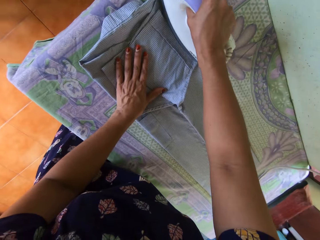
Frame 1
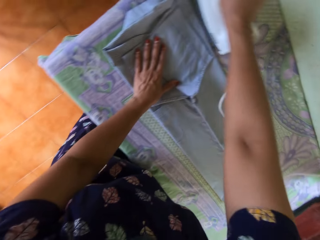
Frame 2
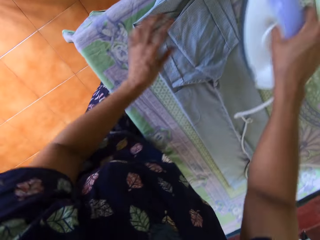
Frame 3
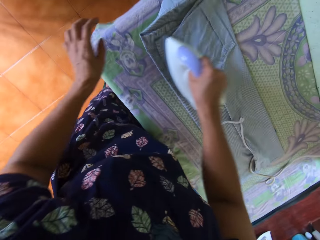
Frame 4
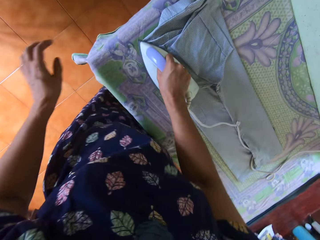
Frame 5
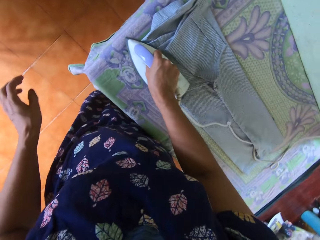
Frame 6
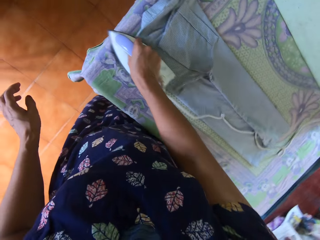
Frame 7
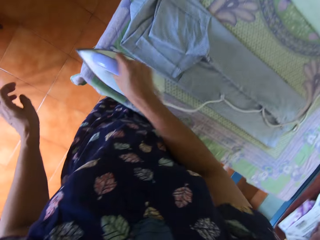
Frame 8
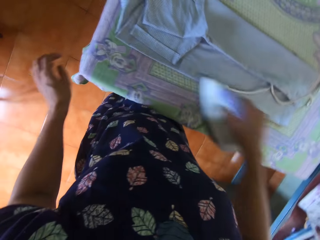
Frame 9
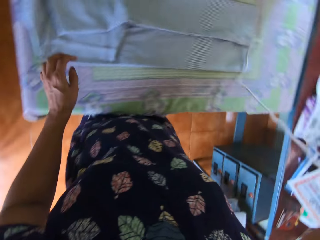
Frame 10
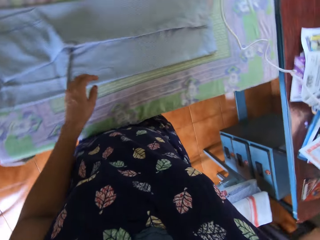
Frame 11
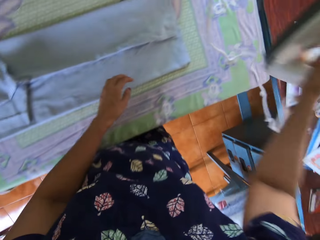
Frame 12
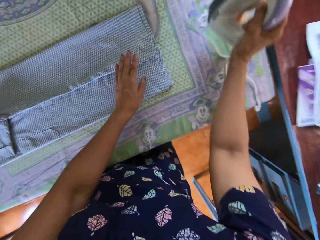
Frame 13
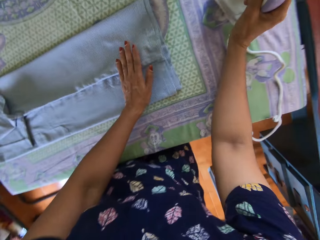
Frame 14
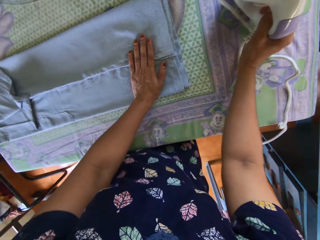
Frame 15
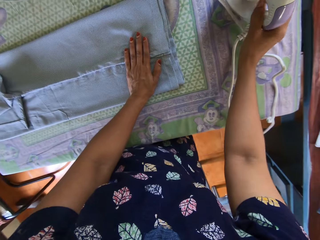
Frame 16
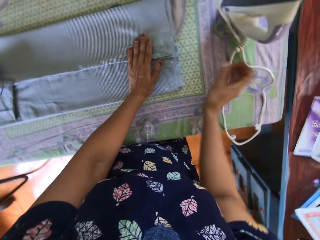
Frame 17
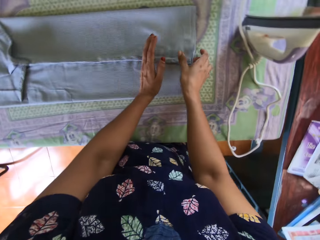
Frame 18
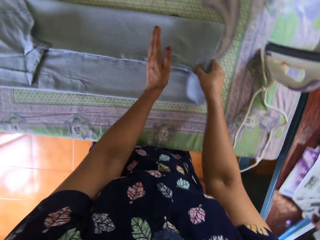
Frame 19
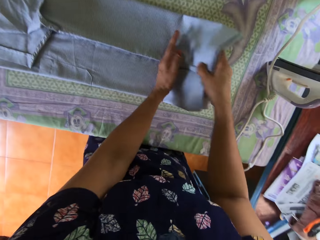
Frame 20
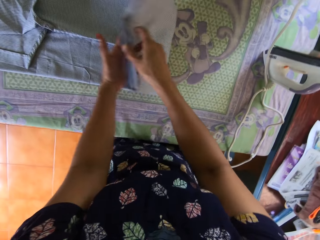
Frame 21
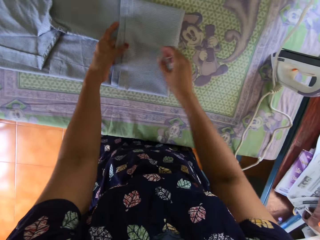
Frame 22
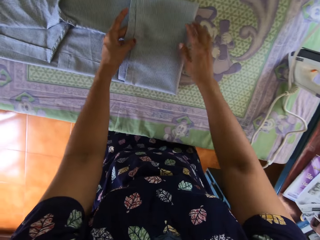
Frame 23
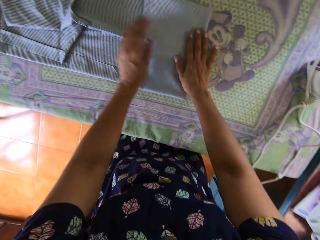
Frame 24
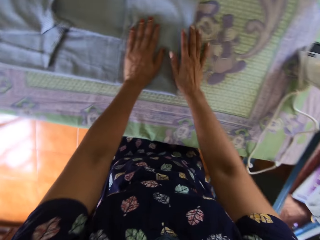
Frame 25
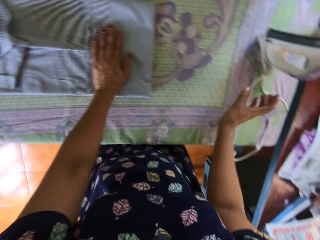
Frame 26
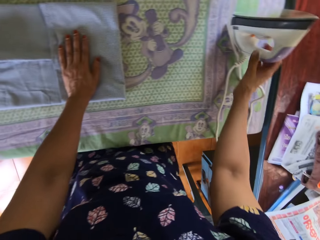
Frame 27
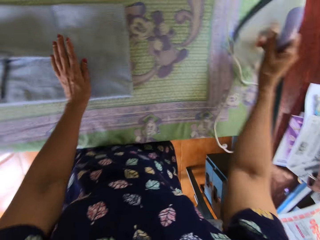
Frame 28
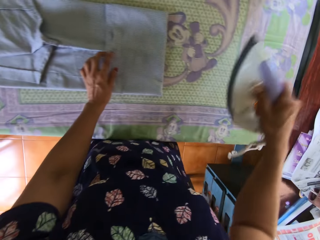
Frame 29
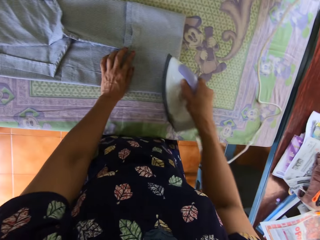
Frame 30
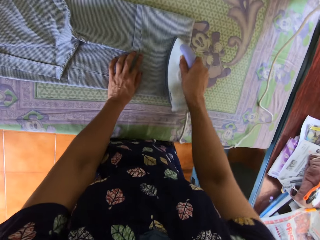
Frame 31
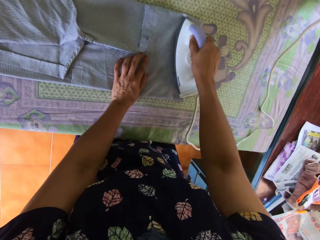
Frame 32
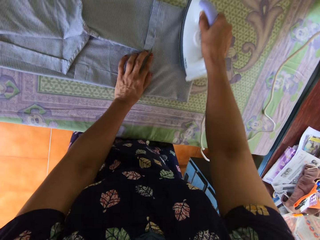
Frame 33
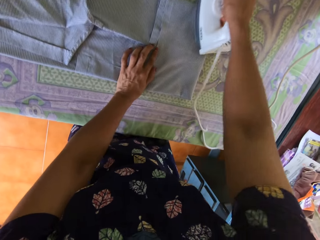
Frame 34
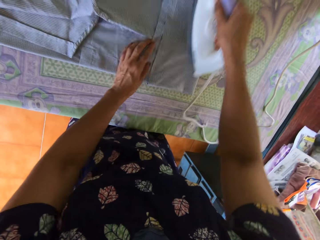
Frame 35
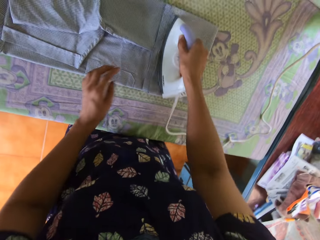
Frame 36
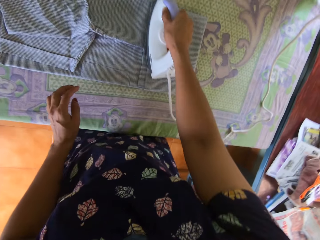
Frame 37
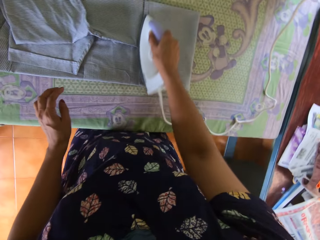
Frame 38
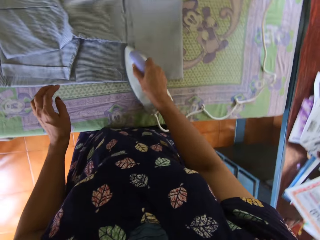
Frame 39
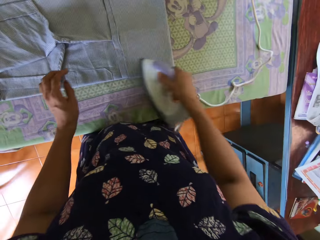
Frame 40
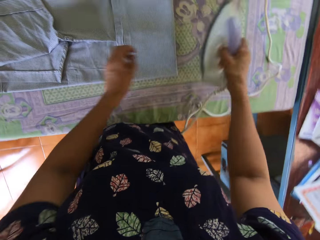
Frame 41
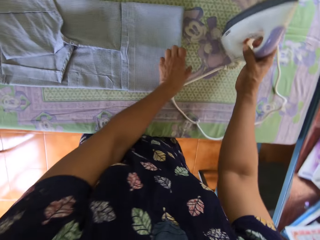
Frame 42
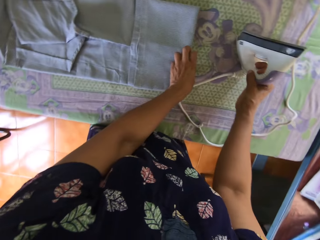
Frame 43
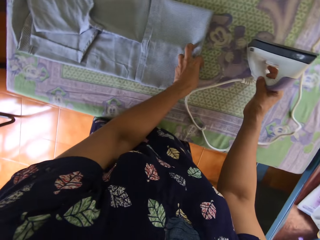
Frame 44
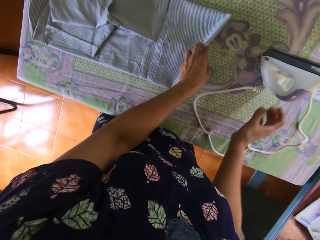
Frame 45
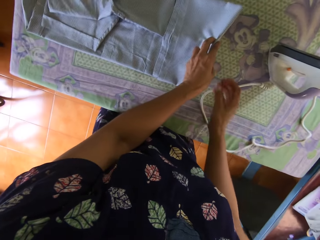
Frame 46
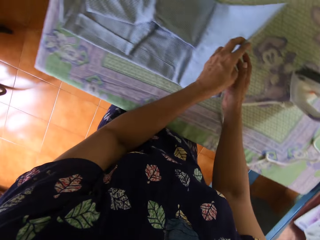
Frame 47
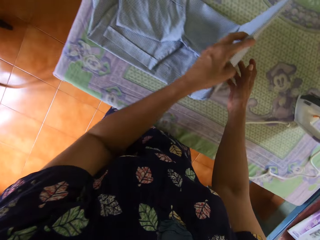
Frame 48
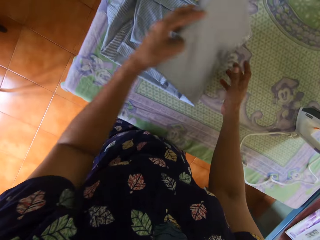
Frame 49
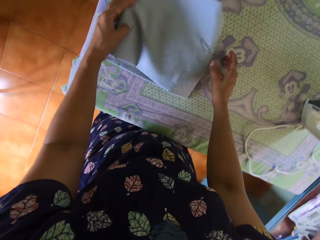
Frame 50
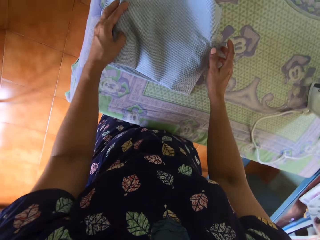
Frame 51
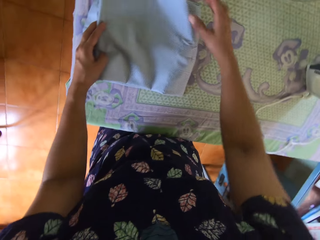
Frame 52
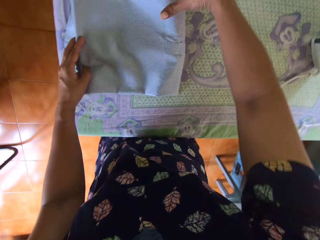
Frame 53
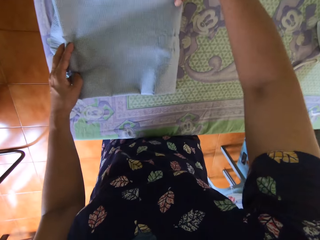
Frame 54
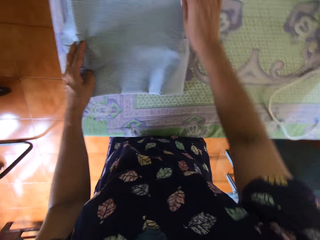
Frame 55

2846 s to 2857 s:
The camera wearer removes her left hand from the table. She drops the pressing iron on the table with her right hand. She places her left hand on the table. She folds the polo with both hands. She picks up the pressing iron from the table with her right hand. She straightens the folded part of the polo with the pressing iron. She drops the pressing iron on the table with her right hand. She folds the shirt.

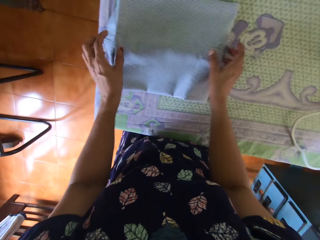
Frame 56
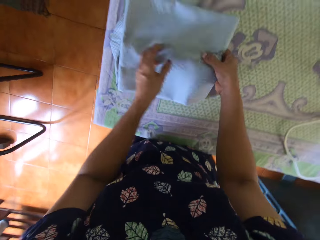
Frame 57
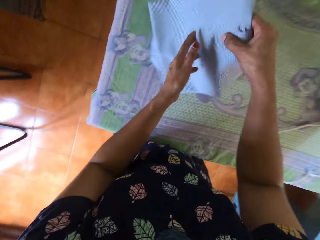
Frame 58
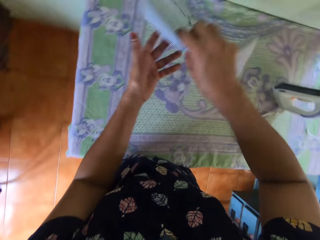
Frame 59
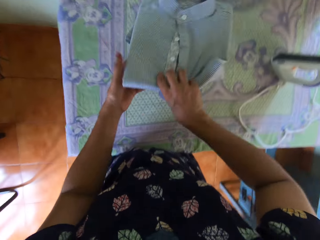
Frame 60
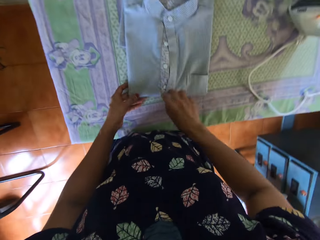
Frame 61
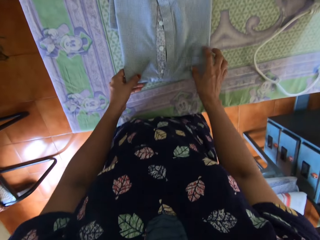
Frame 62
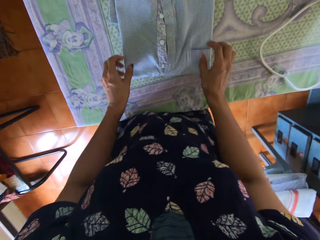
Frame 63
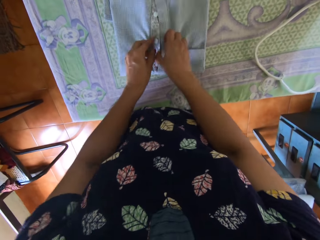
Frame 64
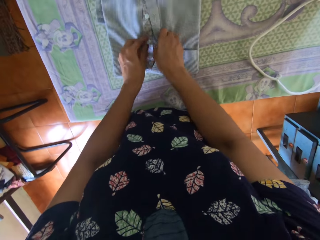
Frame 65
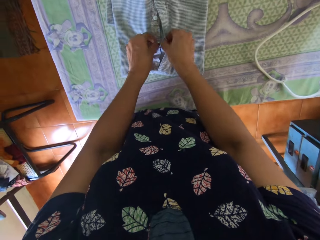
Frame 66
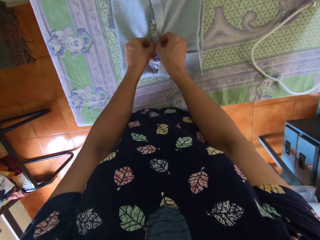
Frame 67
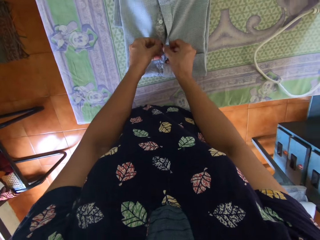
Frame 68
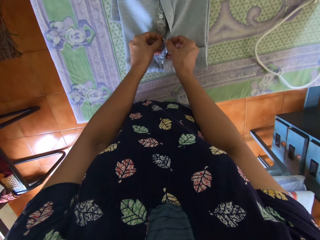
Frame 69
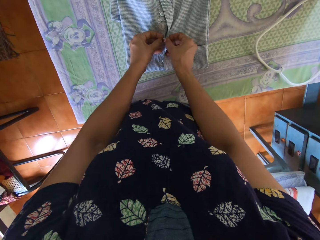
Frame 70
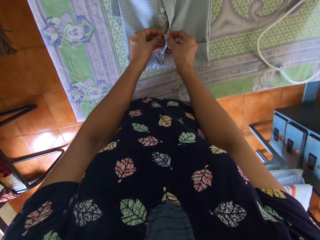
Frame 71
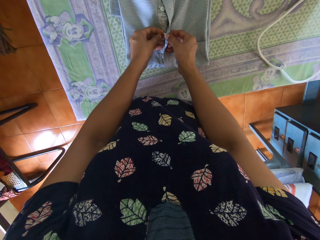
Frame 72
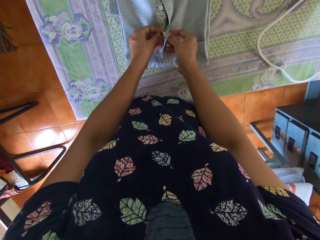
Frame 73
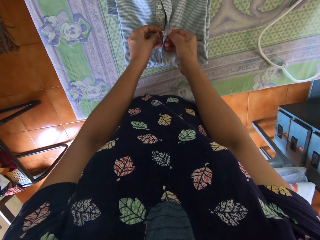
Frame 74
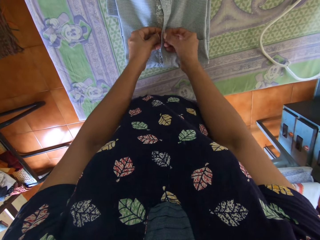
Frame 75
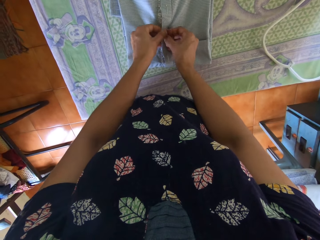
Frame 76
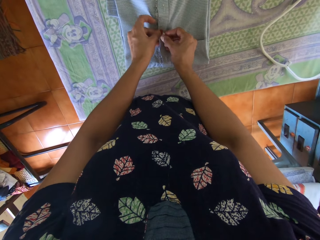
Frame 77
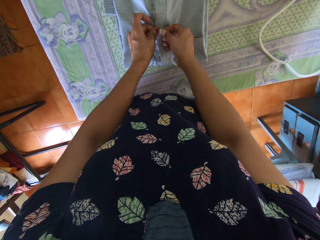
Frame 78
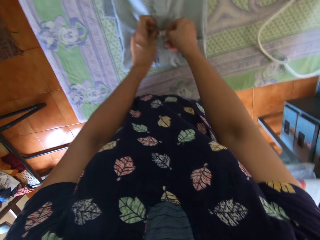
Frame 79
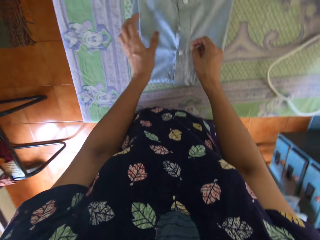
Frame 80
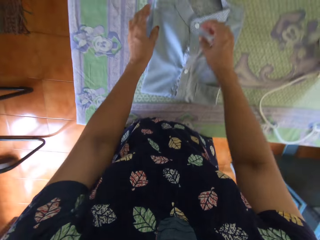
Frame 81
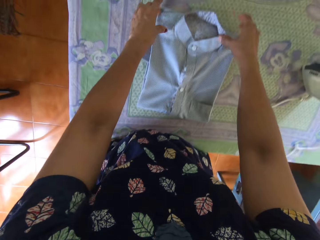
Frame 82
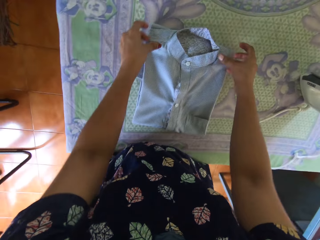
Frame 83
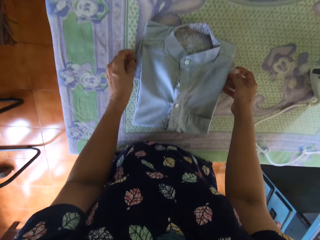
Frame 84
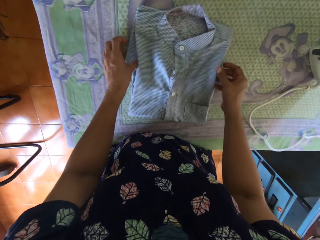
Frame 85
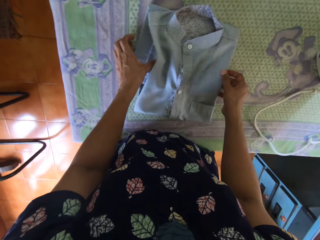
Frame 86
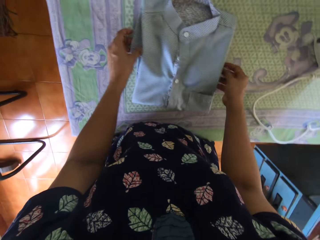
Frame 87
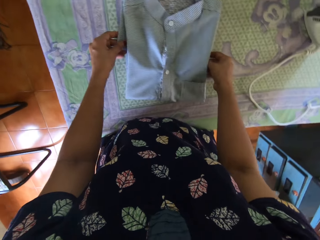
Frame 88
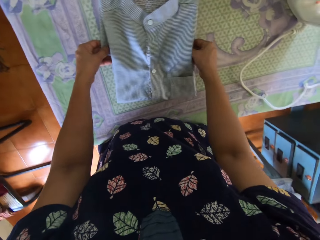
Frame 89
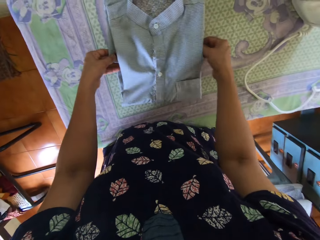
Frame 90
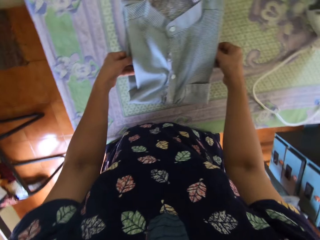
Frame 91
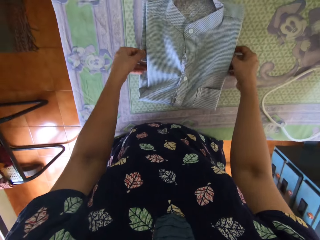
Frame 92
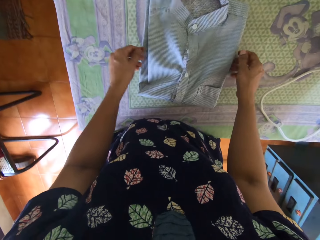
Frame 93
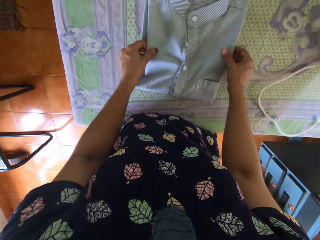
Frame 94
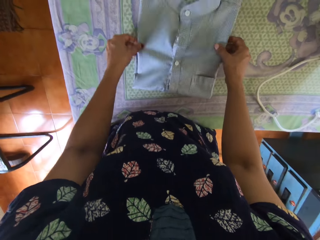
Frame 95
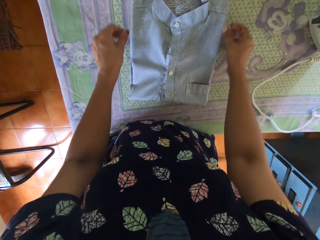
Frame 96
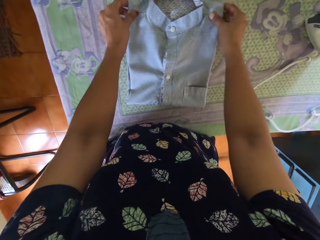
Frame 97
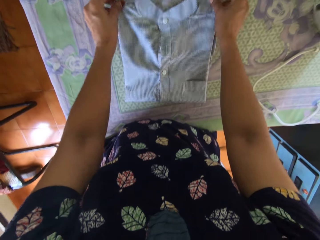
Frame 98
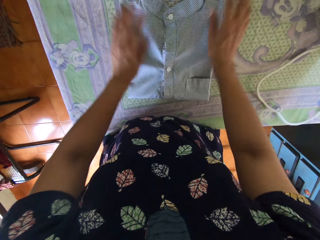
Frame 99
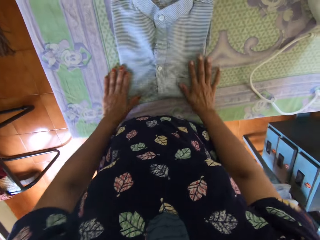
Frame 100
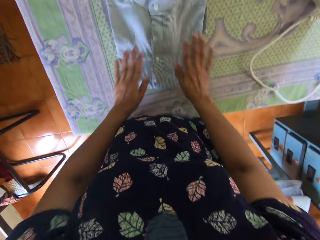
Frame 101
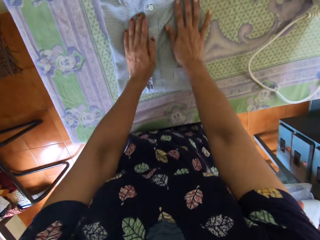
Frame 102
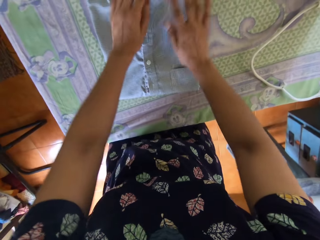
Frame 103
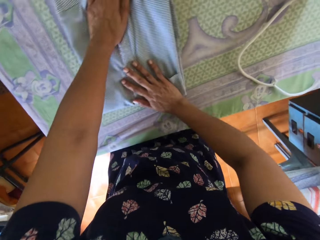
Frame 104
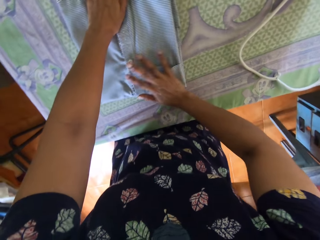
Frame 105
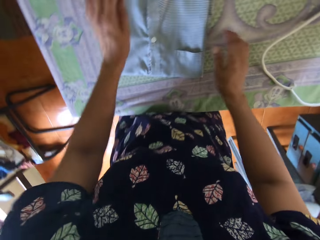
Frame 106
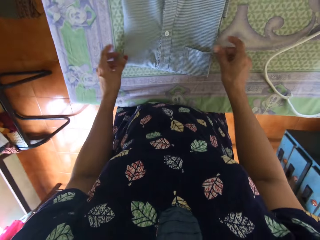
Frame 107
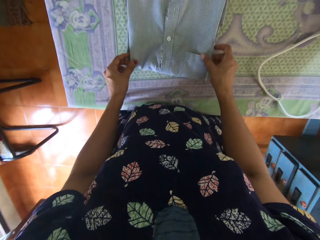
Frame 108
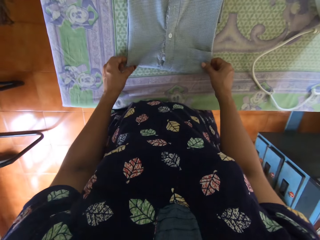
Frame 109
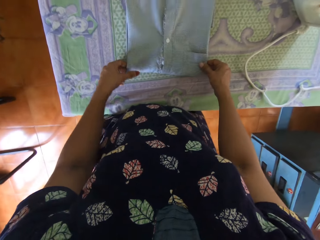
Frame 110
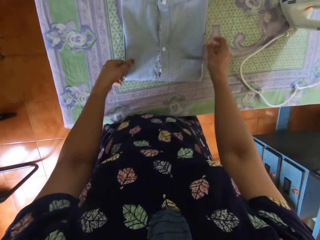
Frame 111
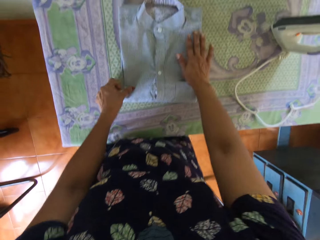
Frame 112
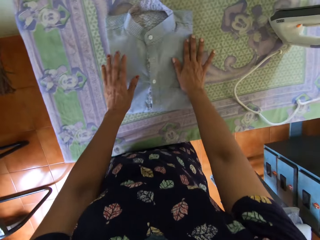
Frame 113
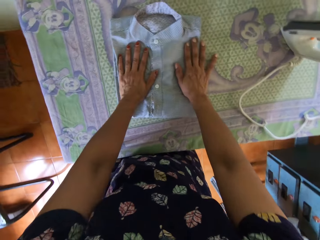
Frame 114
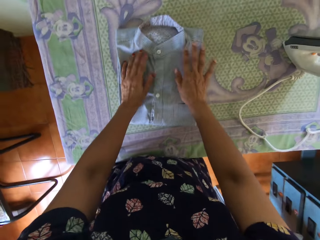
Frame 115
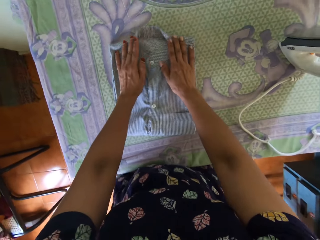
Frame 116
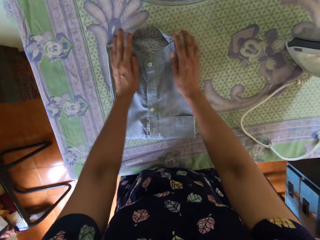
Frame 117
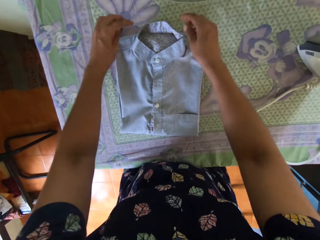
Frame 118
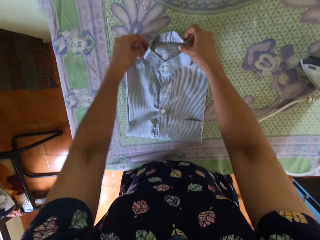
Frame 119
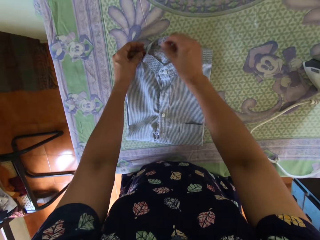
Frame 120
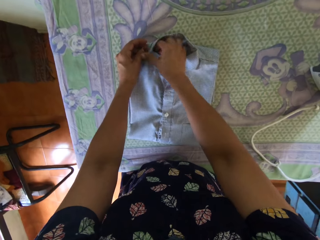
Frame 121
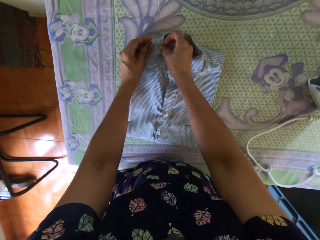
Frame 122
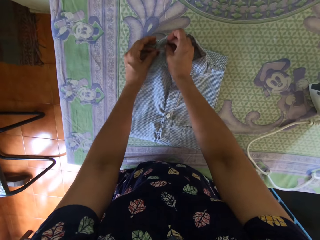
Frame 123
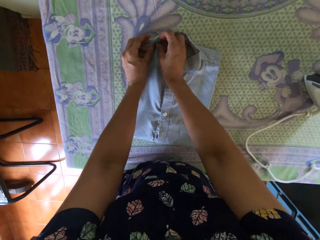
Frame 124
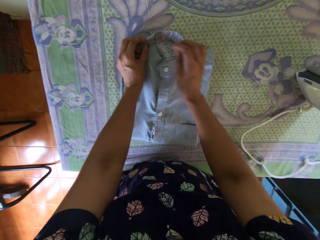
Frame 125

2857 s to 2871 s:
The camera wearer turns over the polo with both hands. She drops the polo on the table with both hands. She buttons up the polo with both hands. She adjusts the polo with both hands.
